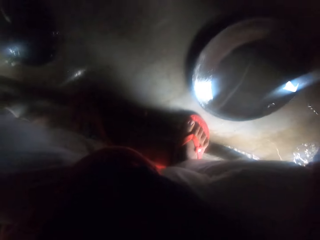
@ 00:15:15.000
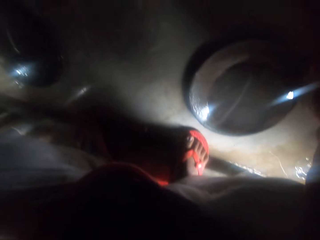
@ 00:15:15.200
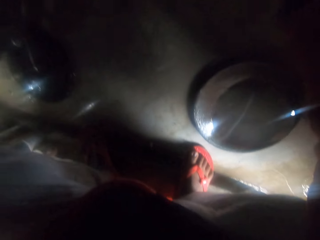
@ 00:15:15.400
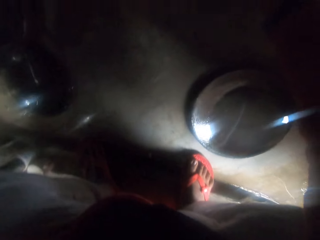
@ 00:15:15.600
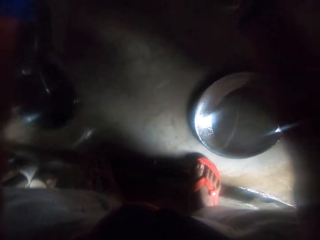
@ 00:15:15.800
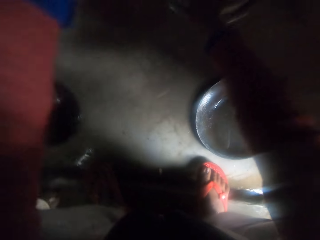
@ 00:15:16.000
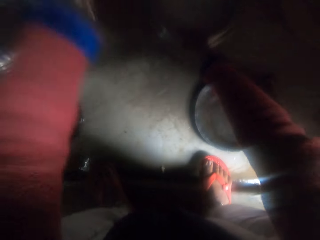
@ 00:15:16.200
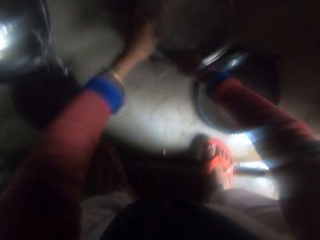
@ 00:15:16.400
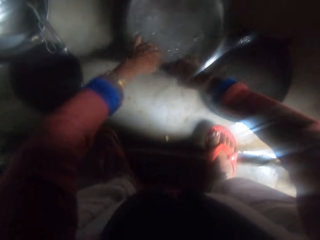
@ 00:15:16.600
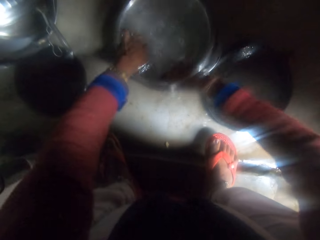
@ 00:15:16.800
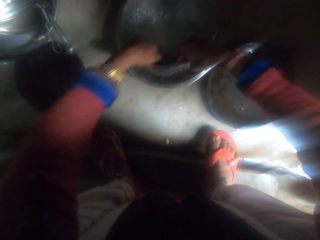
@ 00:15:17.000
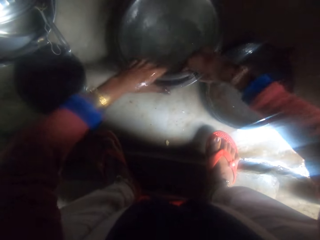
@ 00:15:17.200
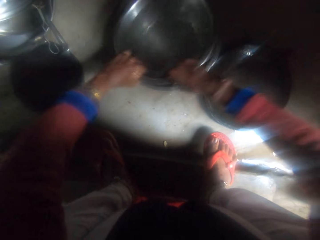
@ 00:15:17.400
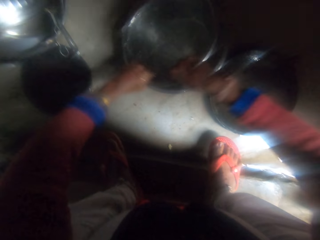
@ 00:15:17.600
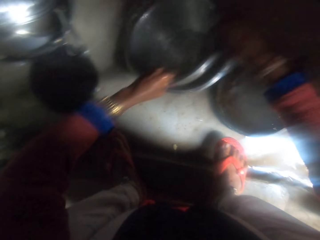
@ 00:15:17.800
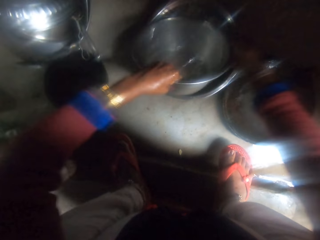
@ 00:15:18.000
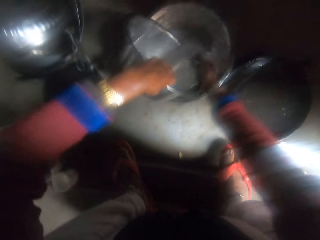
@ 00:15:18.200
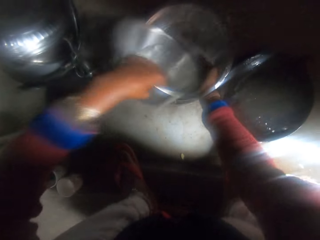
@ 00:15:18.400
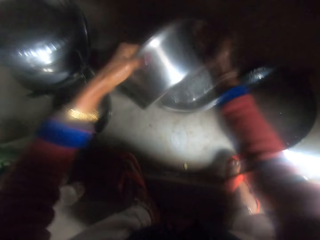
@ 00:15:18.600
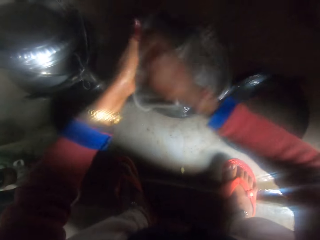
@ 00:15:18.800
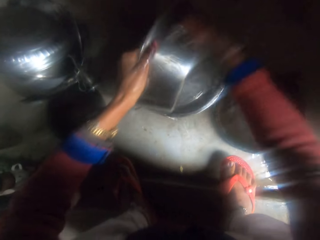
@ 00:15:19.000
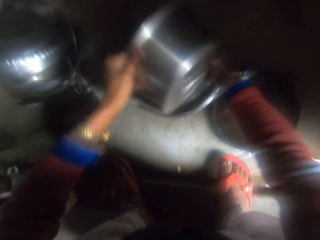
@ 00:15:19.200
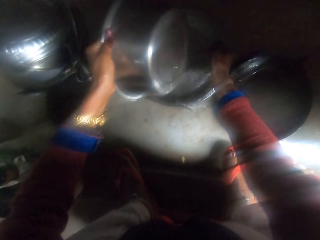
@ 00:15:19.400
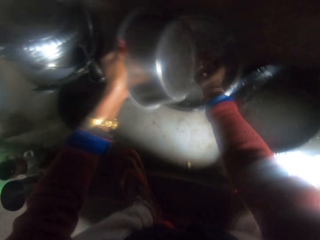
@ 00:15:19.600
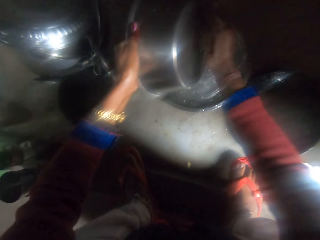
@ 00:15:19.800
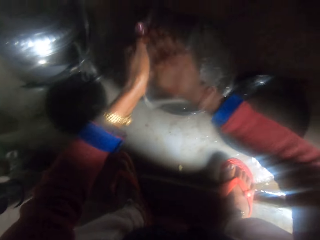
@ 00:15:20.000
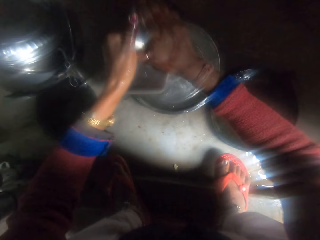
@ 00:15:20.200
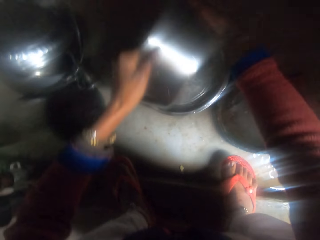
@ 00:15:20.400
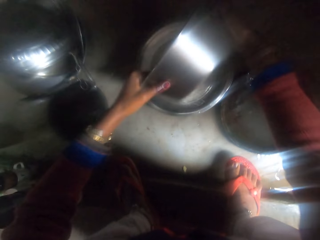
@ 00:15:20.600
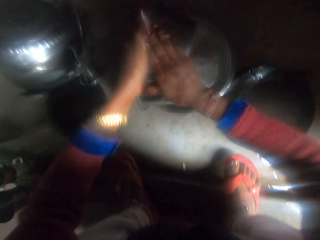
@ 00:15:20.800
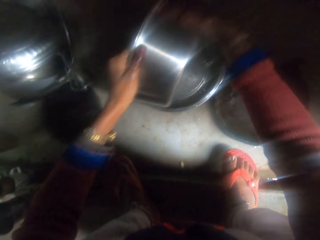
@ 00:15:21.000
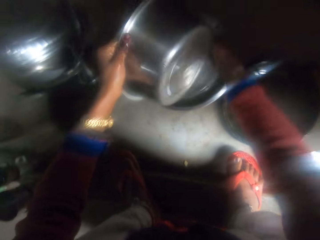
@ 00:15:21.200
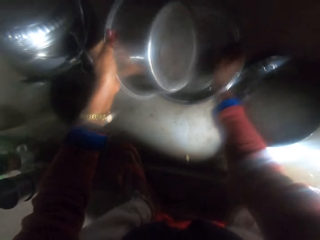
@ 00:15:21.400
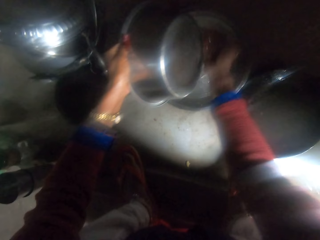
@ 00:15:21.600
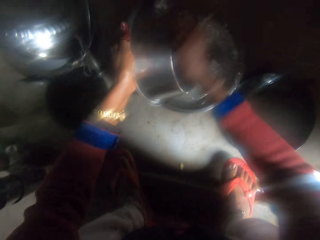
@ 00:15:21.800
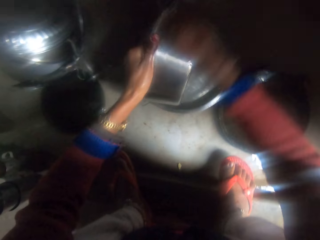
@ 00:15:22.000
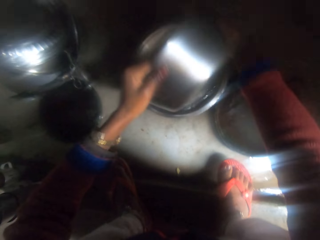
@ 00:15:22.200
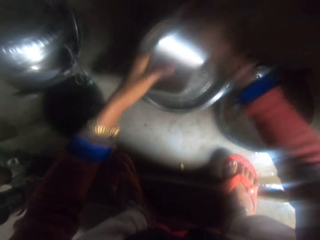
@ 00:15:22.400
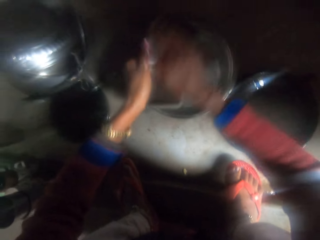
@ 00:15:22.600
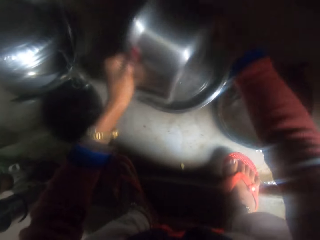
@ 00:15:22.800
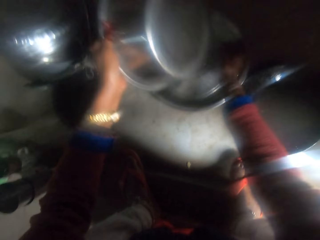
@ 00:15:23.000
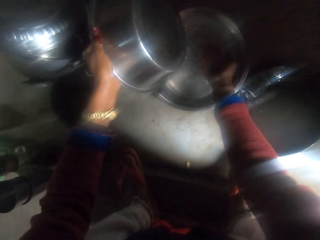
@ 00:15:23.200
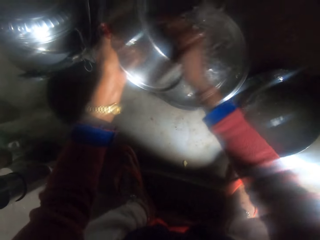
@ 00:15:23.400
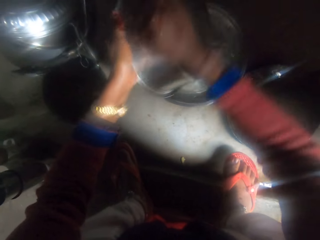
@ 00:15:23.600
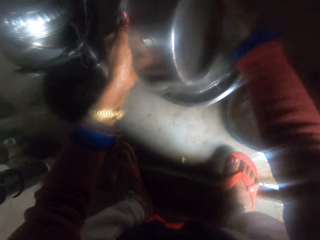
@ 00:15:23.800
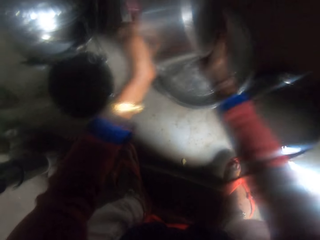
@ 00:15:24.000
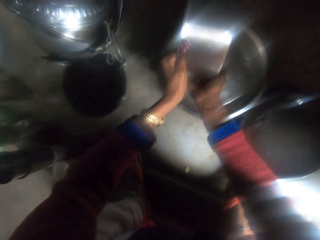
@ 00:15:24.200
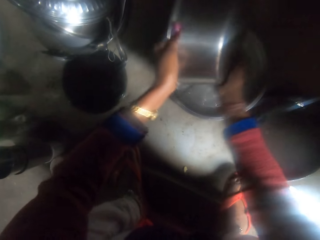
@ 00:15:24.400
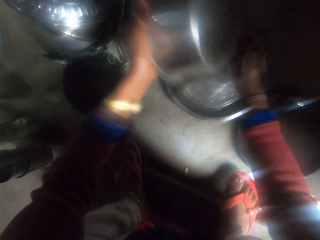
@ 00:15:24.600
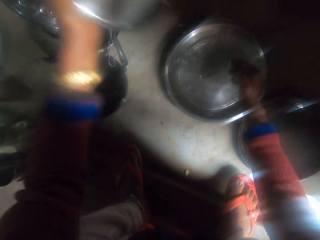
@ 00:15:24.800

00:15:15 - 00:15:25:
The camera wearer picks up the pot on the countertop. She cleans the pot with her hands.

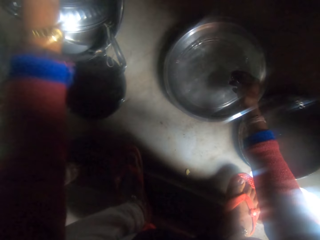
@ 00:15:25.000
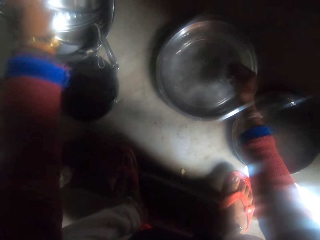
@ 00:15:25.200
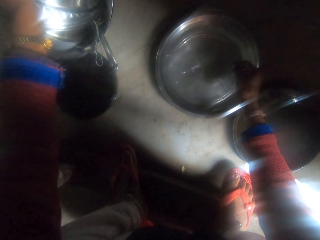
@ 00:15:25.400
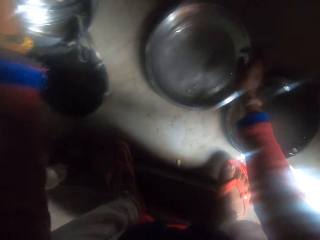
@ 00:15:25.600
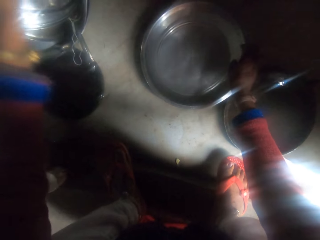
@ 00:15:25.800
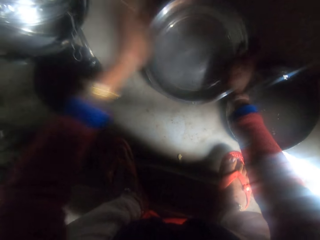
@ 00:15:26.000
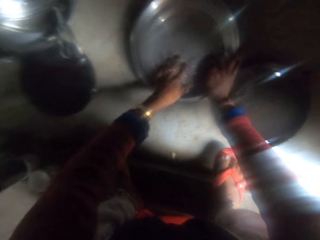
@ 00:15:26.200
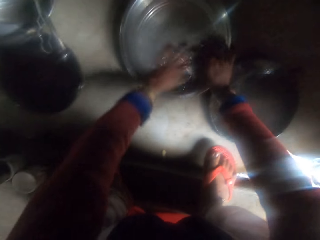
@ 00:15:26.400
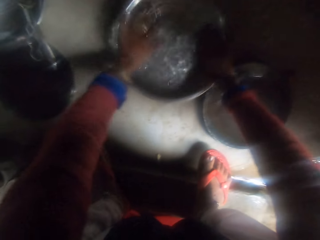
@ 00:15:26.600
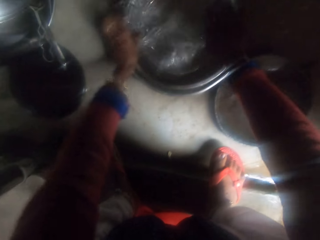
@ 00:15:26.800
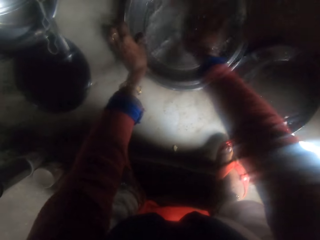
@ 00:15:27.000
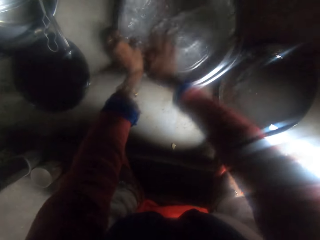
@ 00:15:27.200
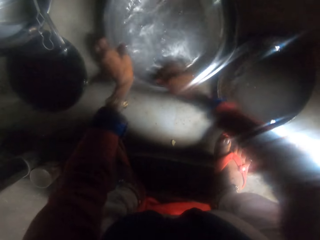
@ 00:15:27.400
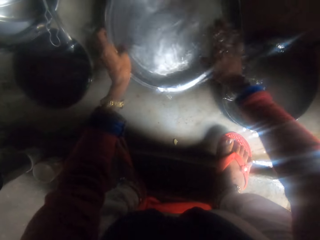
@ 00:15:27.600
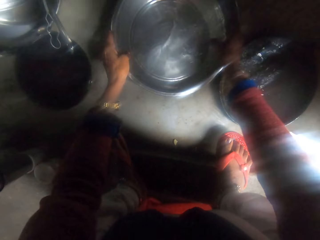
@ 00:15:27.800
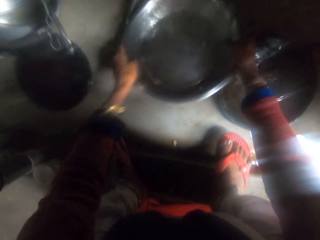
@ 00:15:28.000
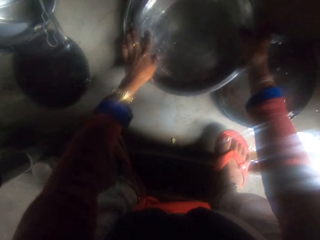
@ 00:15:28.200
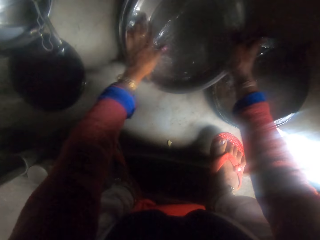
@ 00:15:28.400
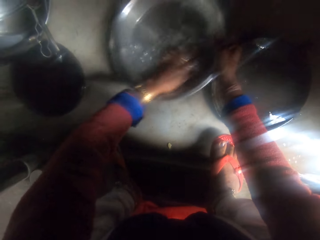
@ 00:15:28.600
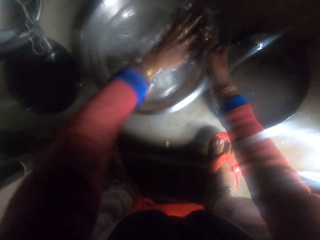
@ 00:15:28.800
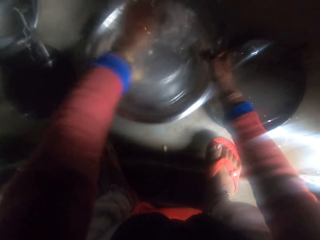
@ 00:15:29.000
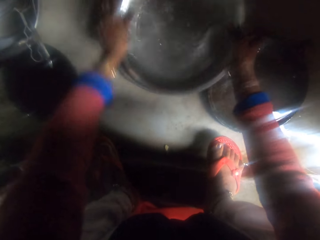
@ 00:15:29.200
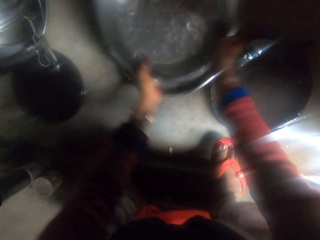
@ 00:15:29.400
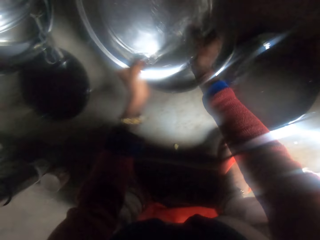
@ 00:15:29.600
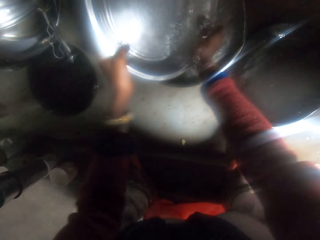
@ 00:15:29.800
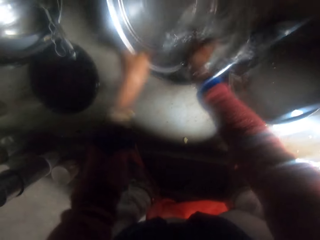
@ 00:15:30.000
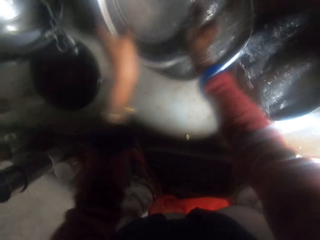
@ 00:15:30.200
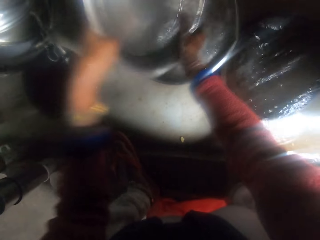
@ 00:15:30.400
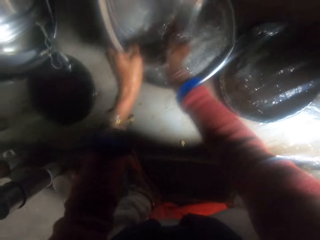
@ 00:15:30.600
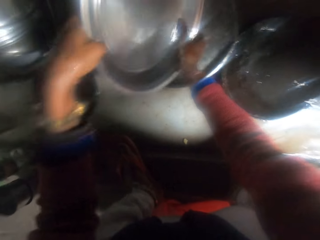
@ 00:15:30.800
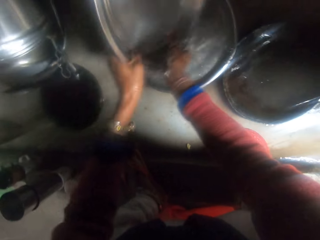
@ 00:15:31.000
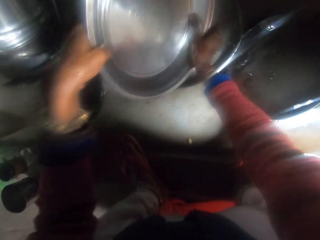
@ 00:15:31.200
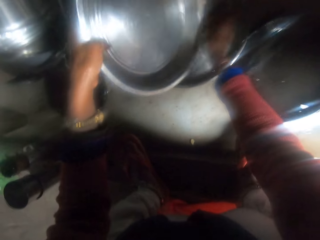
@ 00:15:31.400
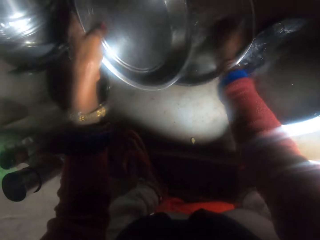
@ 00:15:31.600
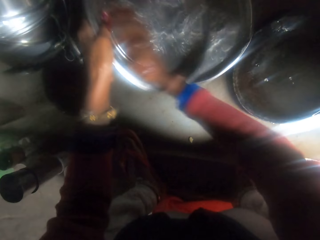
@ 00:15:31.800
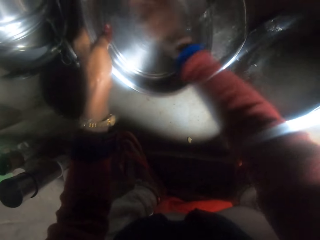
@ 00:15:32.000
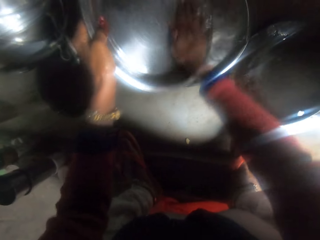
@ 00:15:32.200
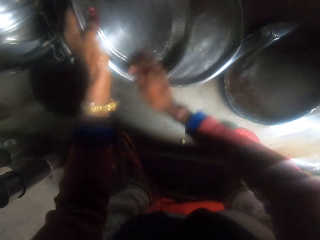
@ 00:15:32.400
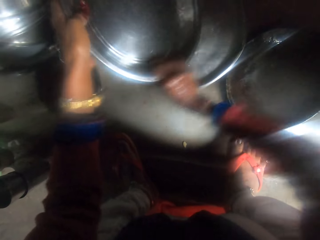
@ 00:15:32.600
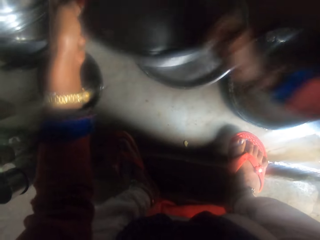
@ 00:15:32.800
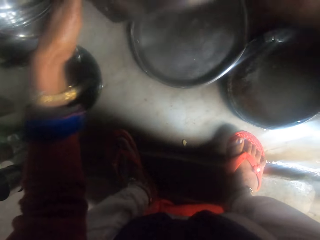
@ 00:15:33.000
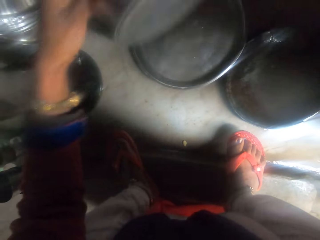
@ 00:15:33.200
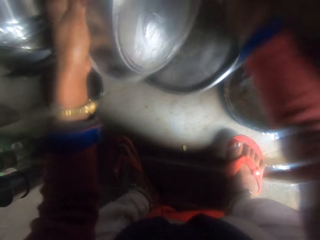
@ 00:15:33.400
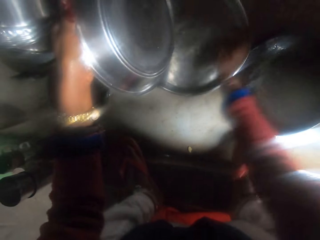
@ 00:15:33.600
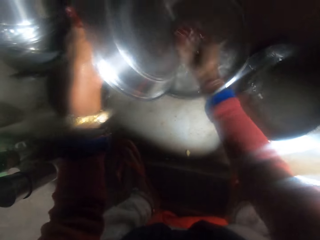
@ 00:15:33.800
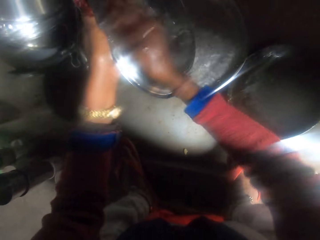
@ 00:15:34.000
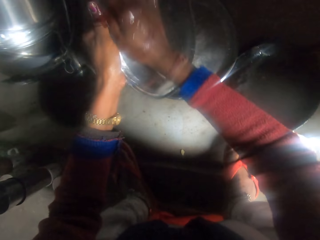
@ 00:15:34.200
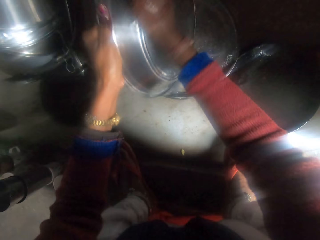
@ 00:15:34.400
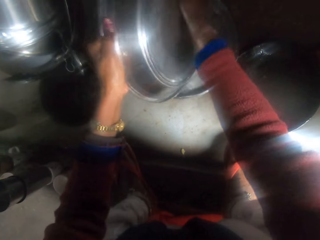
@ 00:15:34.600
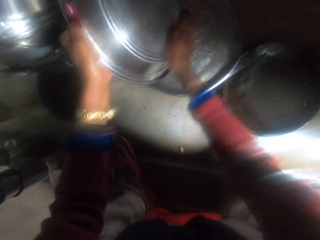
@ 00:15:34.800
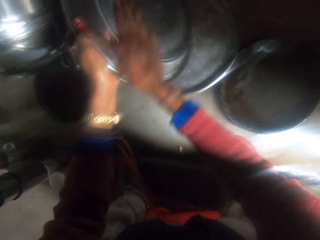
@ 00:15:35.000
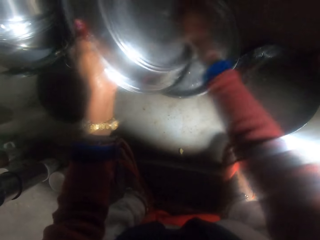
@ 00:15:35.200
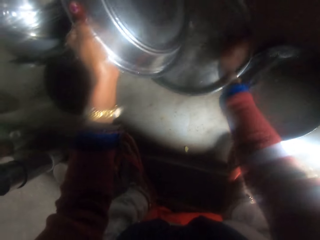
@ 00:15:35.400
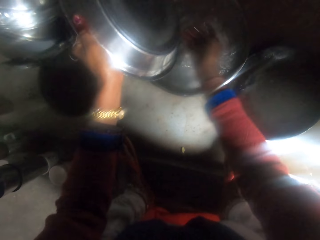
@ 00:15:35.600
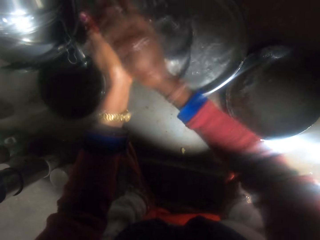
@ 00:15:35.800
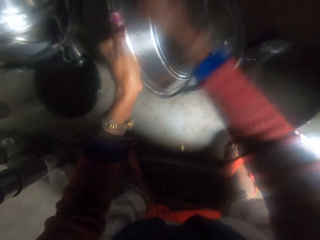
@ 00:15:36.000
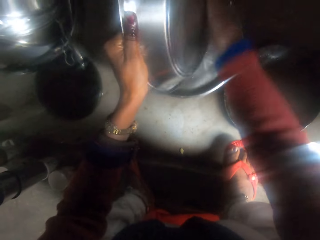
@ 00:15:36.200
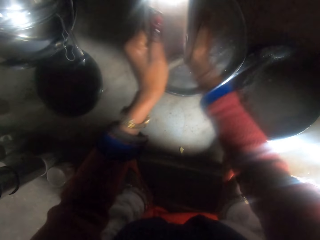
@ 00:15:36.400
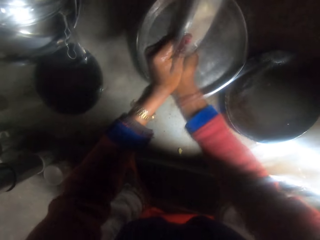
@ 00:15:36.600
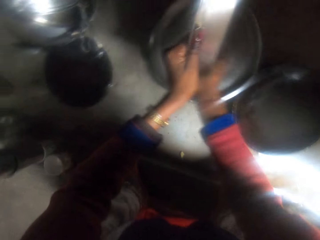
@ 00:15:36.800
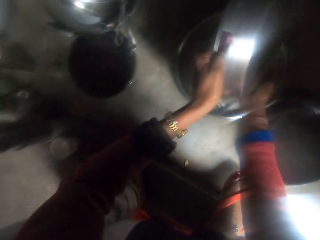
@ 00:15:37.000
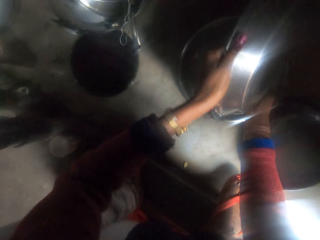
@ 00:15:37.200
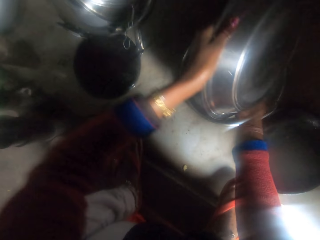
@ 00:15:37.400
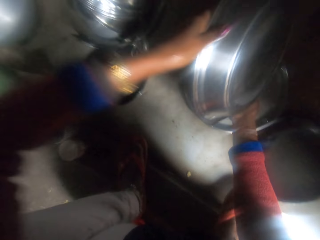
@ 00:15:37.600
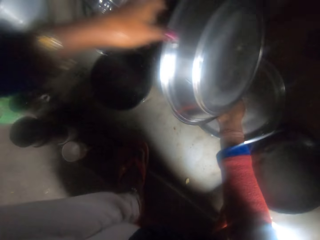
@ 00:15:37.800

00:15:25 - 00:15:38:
The camera wearer puts the pot in the dish. He cleans the tray with his hands.
